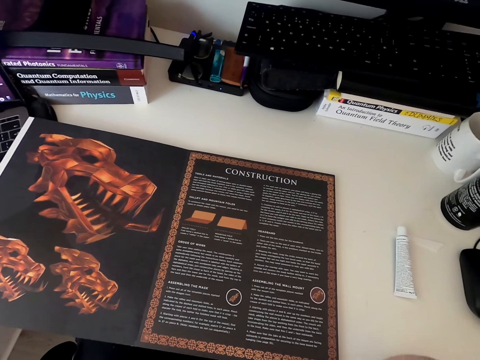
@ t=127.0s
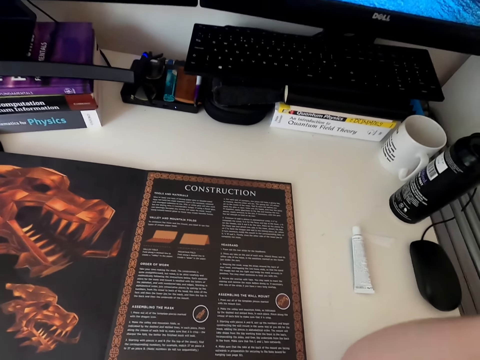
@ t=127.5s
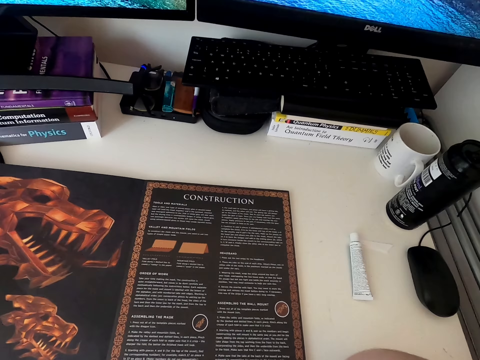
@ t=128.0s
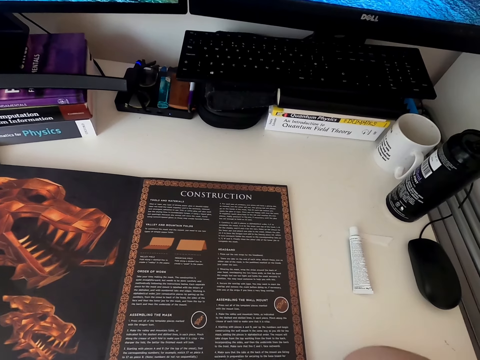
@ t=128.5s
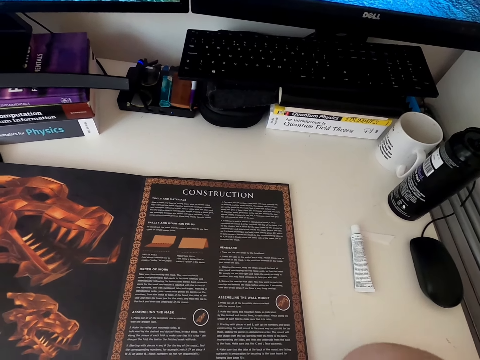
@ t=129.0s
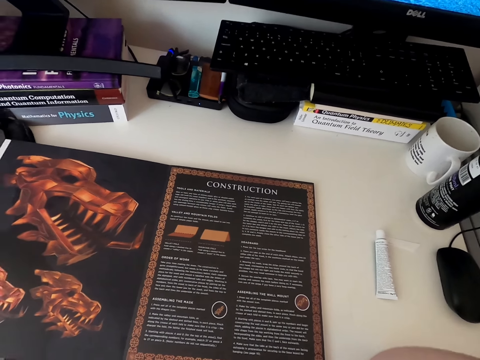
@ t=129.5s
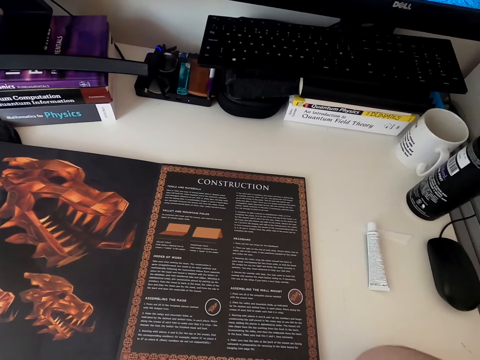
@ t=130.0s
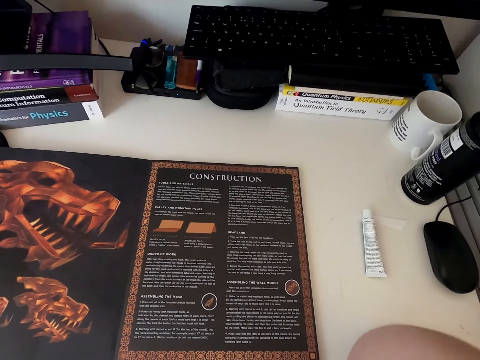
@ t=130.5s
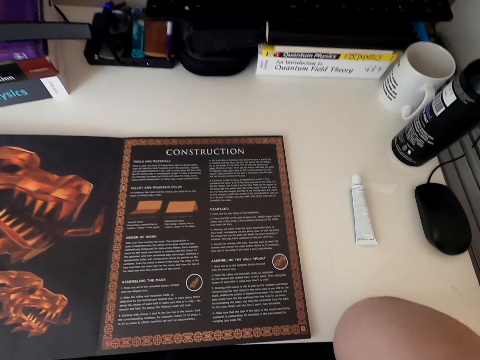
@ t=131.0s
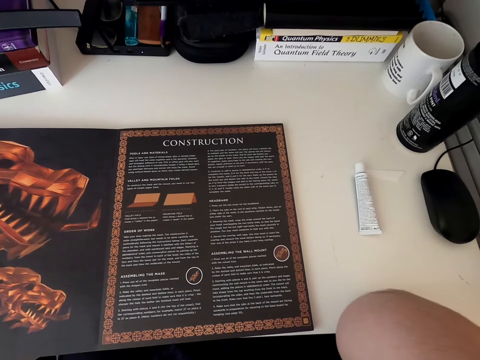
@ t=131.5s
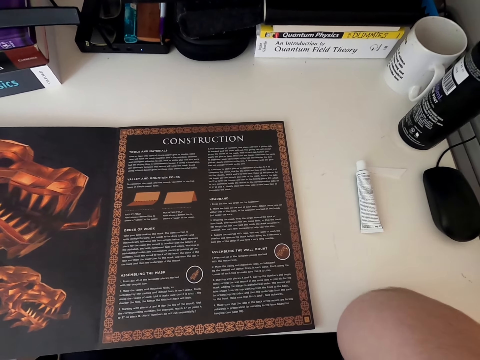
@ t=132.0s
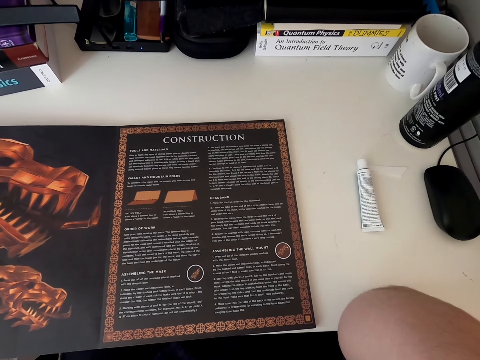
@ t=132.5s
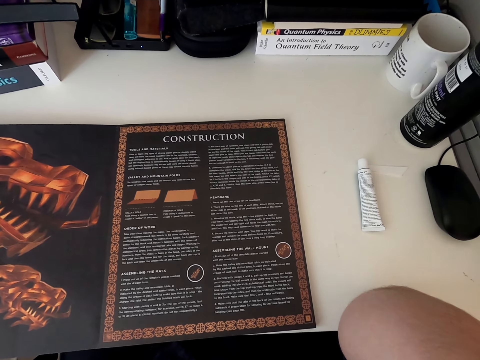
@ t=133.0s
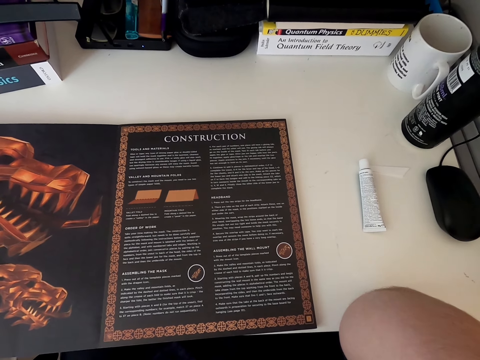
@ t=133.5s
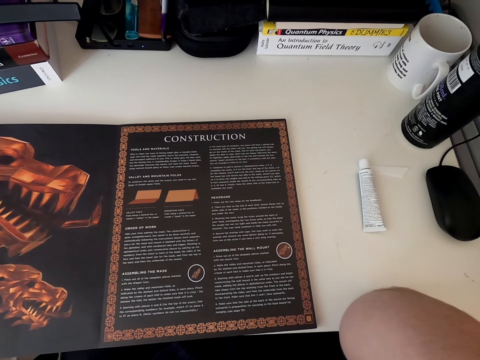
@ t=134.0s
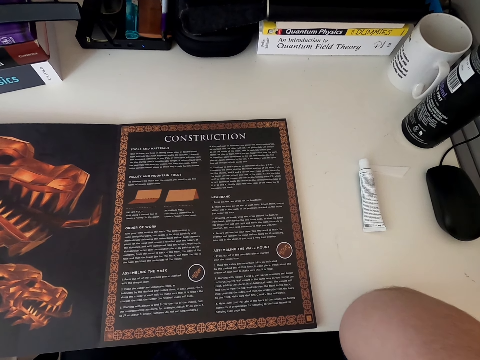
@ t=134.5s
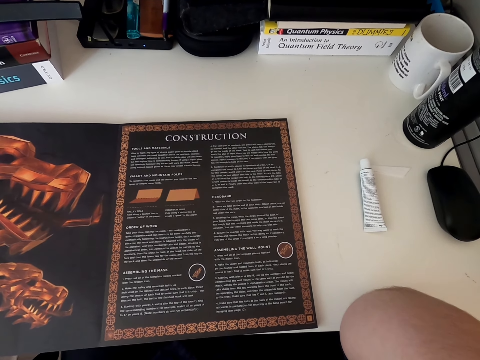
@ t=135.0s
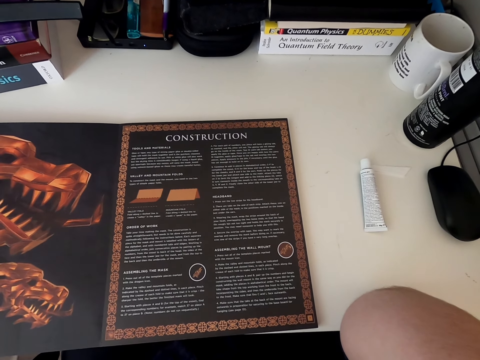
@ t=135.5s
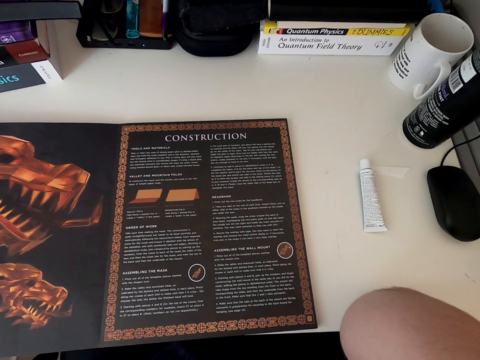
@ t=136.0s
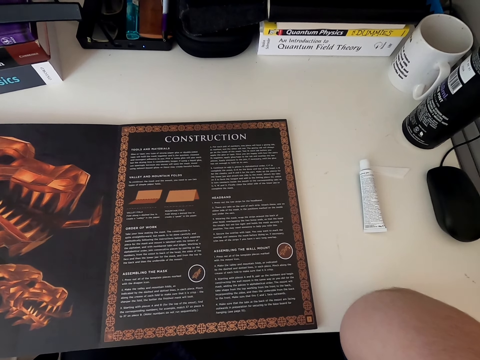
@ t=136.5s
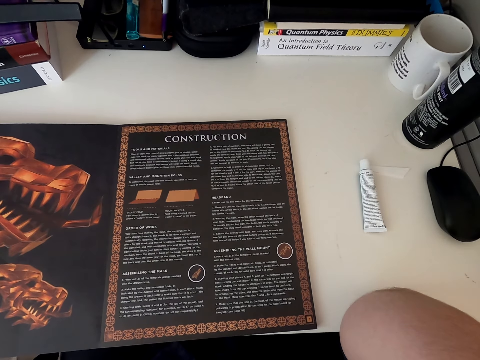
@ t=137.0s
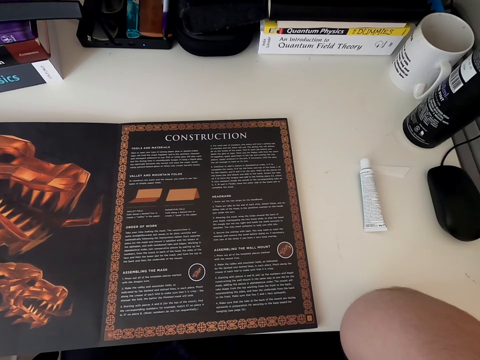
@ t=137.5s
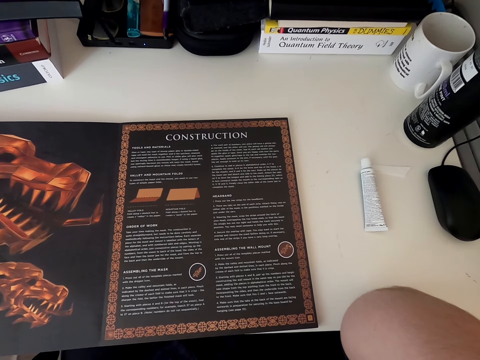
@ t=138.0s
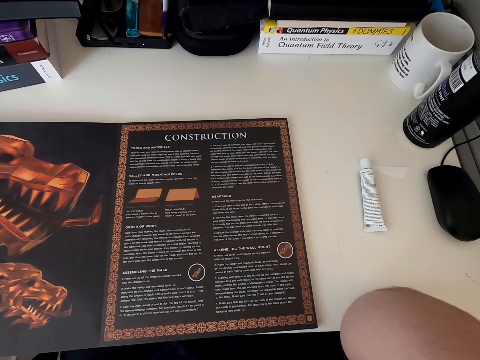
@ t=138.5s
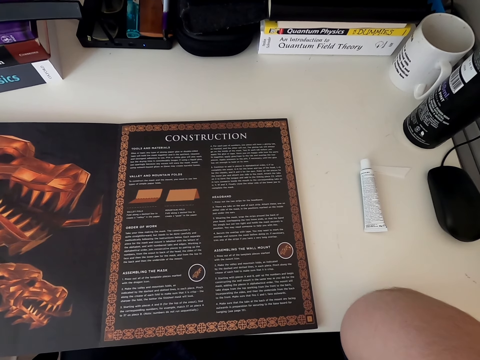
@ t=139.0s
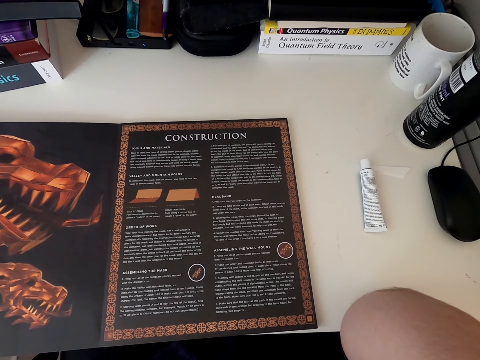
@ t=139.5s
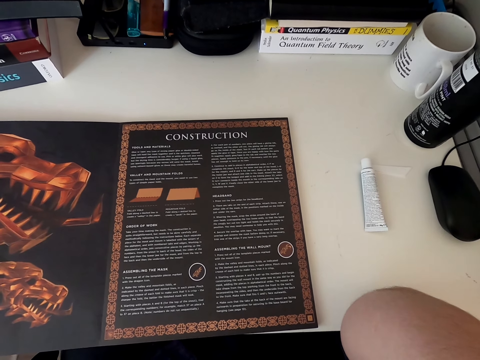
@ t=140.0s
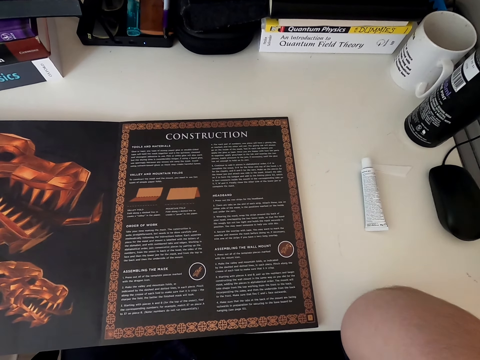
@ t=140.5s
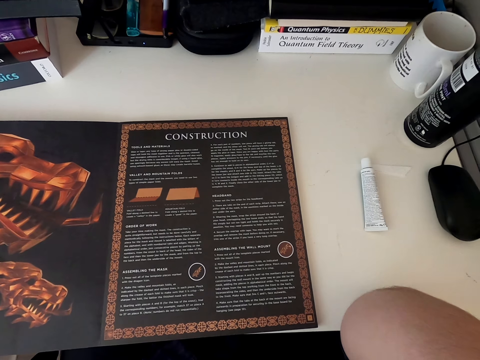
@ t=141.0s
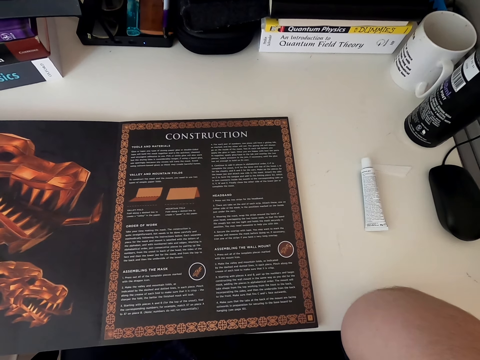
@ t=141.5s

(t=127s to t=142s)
The camera wearer stares at the paper craft book. They move hands. They move hands again. They stare at the paper craft book. They stare at it again.

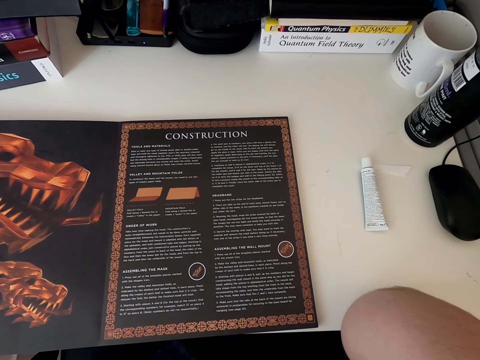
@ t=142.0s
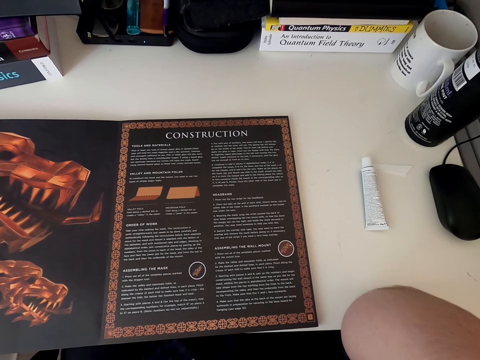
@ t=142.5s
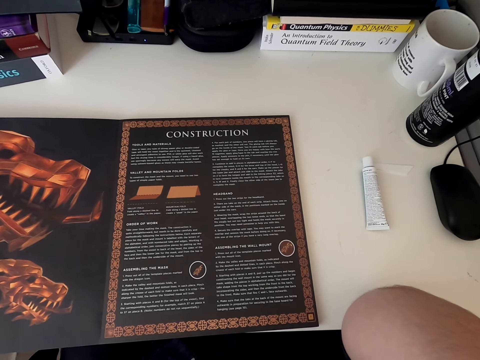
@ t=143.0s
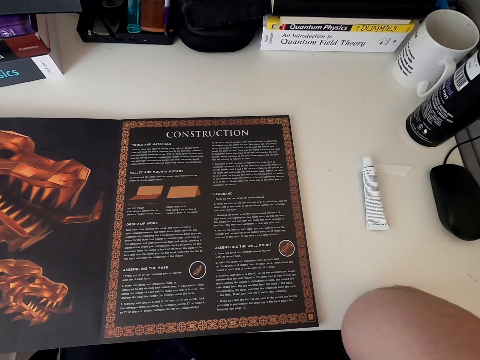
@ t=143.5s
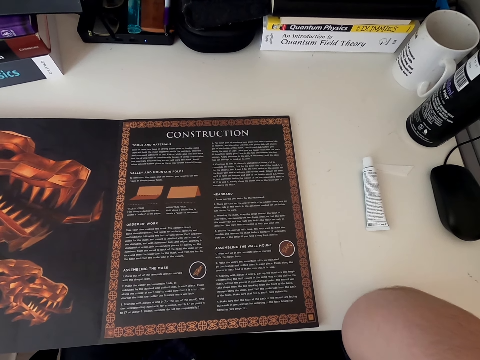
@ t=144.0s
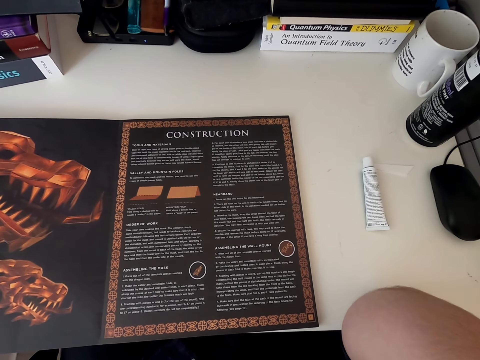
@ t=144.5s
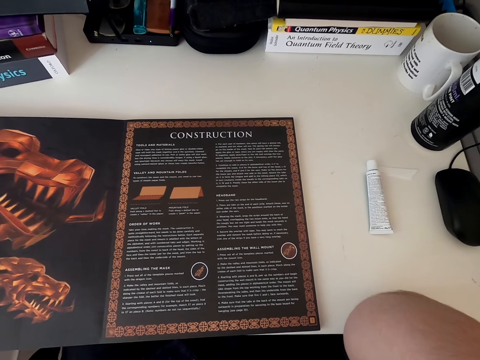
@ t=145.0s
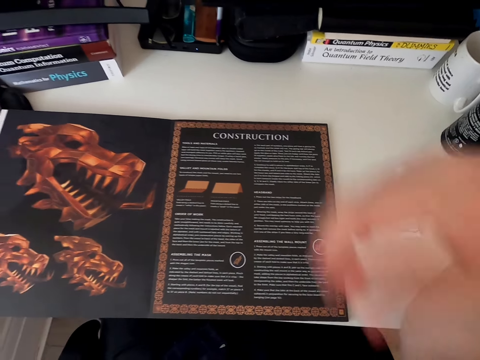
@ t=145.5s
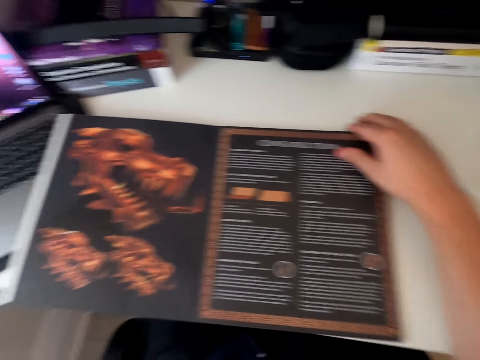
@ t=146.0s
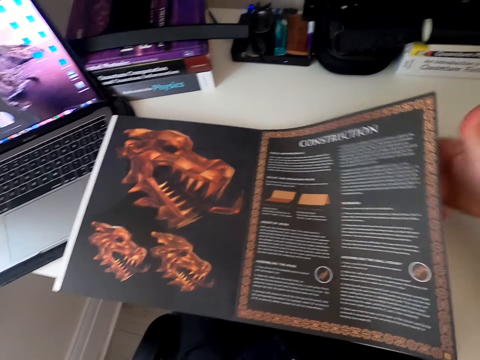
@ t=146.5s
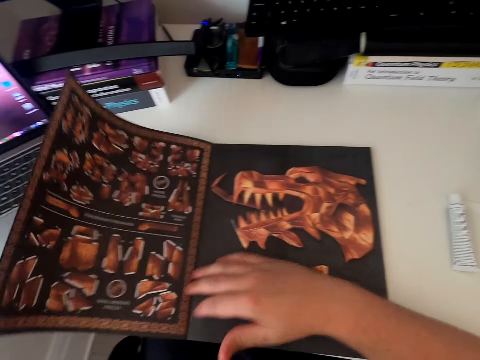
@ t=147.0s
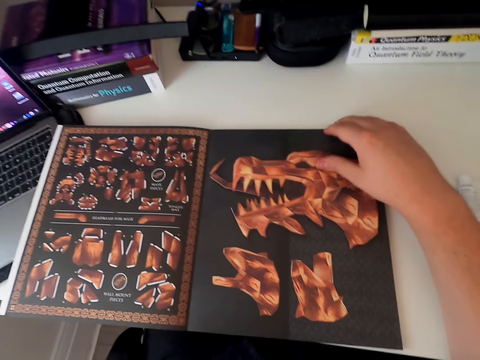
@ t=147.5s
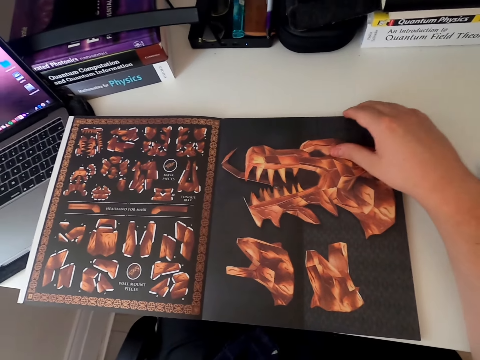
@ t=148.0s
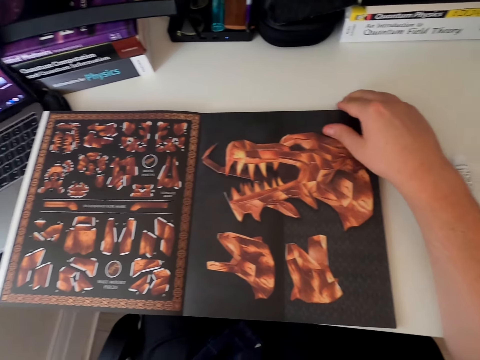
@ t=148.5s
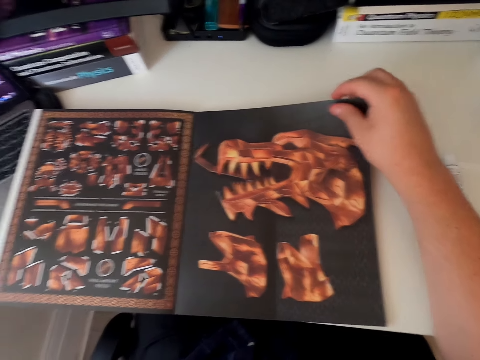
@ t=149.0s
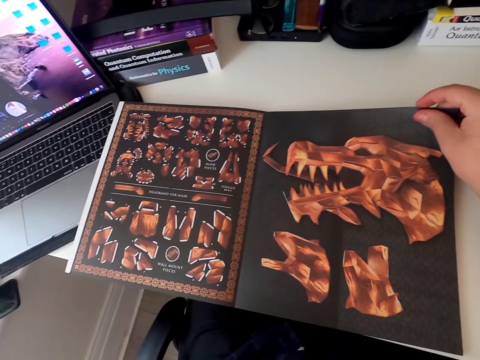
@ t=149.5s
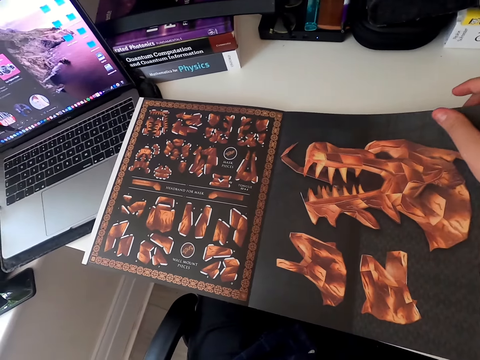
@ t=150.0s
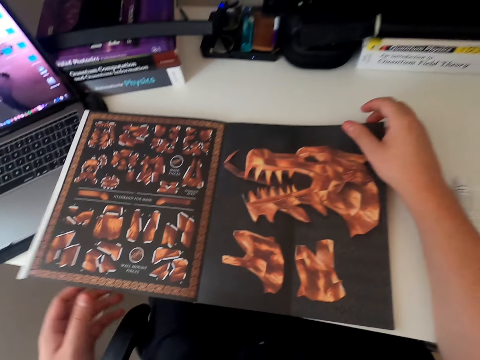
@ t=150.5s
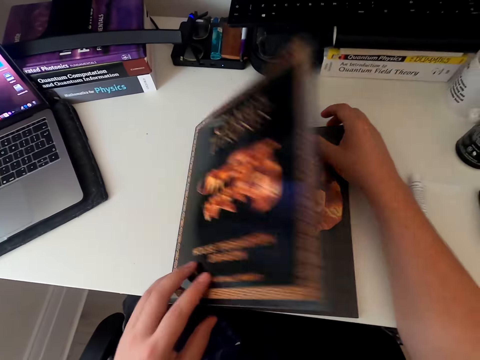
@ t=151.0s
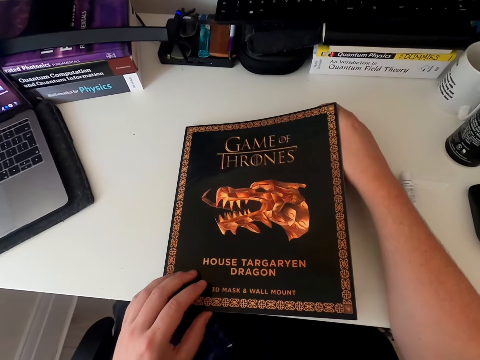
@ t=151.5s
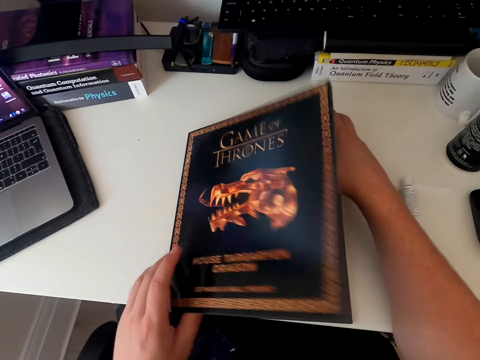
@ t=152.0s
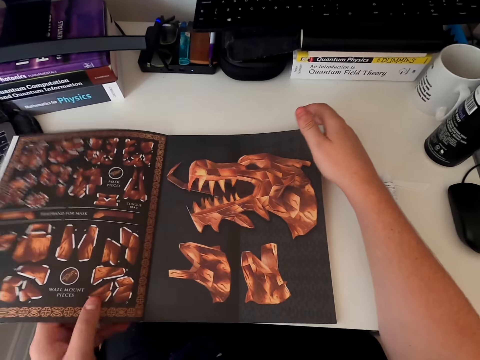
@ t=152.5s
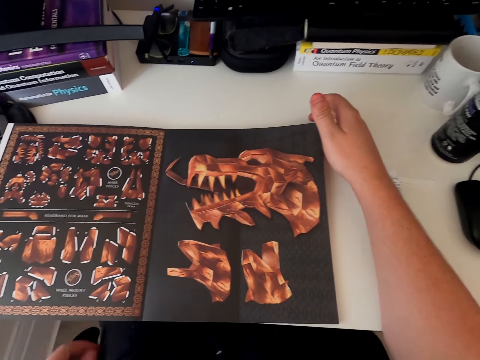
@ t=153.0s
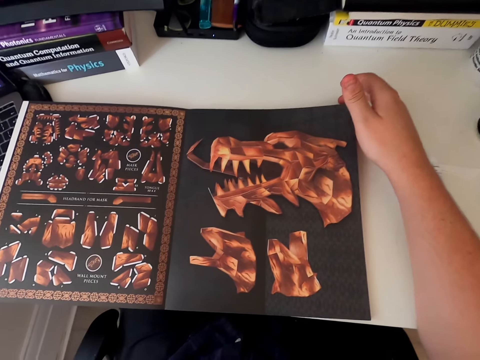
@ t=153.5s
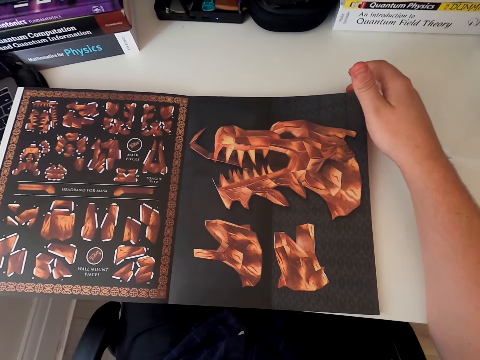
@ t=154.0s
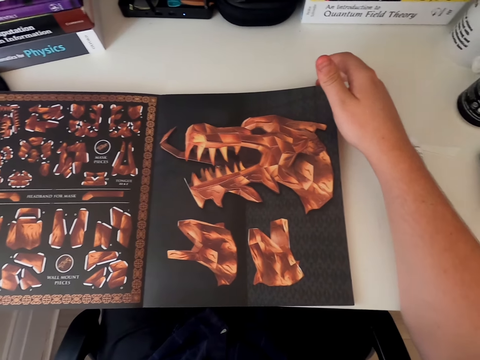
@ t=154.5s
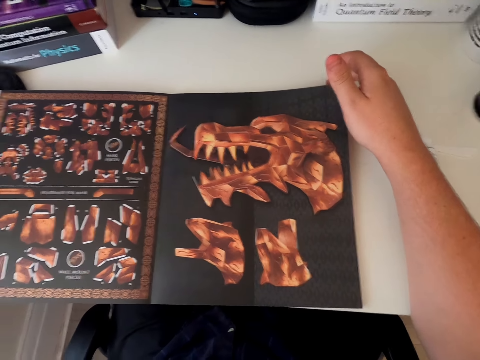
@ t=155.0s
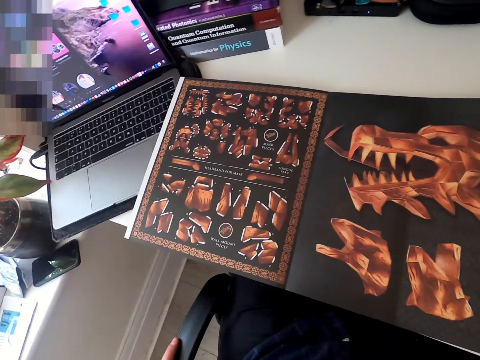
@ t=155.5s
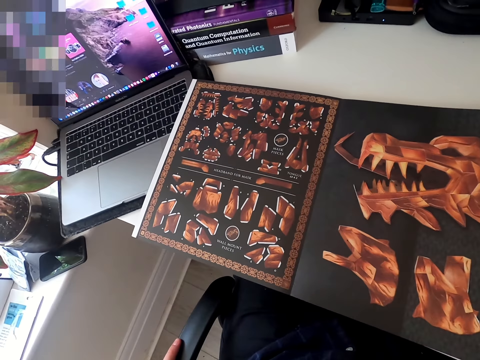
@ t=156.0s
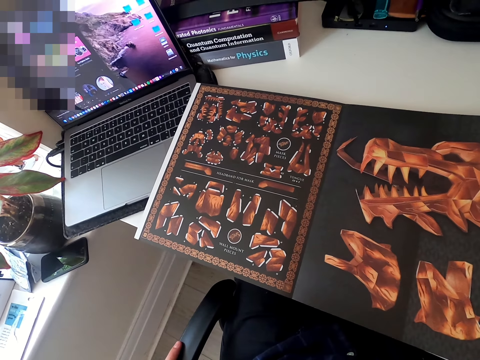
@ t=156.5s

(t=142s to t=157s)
The camera wearer moves hands. They open the next page of the card board book or paper craft book. They touch the paper craft book. They read the next page of the card board book. They touch the paper craft book. They close the card board book. They open the card board book. They read the card board book page. They look around.
